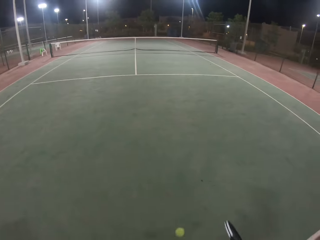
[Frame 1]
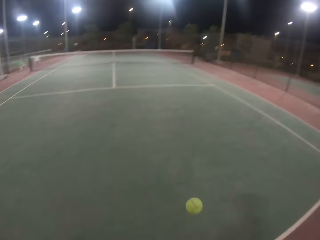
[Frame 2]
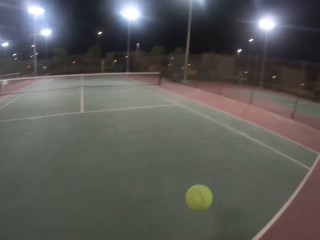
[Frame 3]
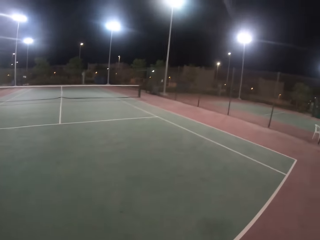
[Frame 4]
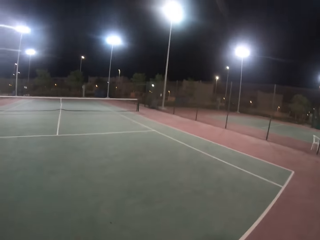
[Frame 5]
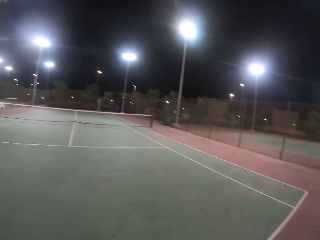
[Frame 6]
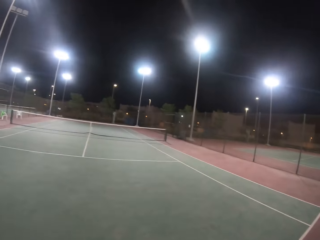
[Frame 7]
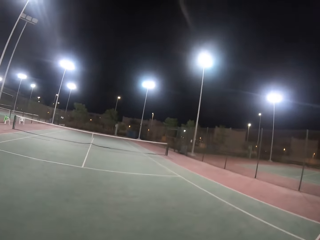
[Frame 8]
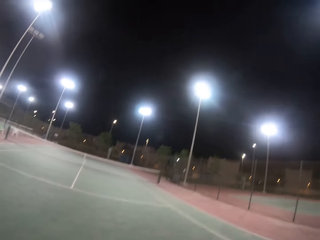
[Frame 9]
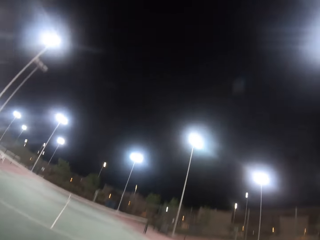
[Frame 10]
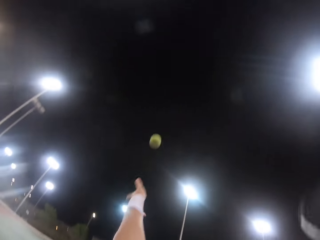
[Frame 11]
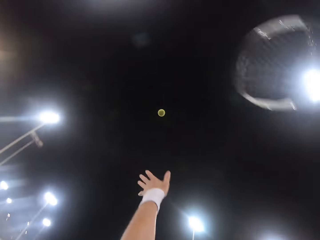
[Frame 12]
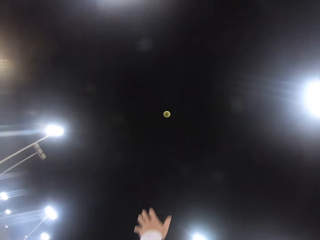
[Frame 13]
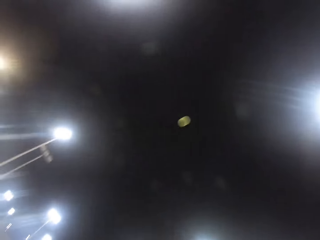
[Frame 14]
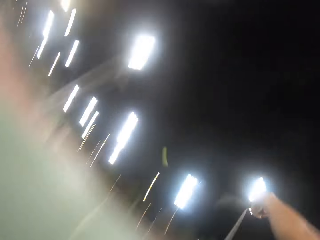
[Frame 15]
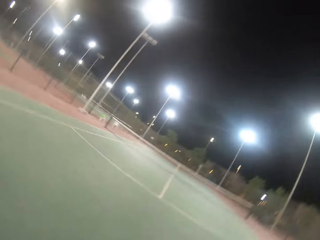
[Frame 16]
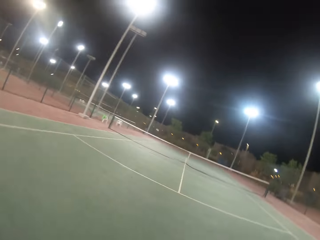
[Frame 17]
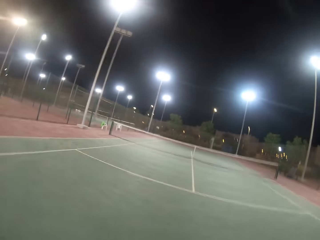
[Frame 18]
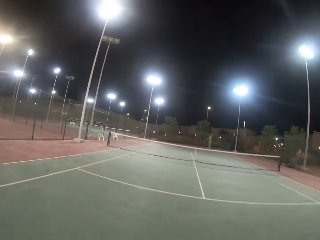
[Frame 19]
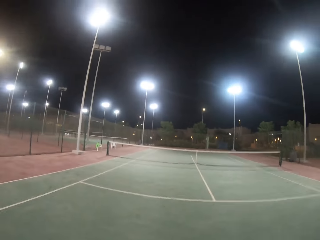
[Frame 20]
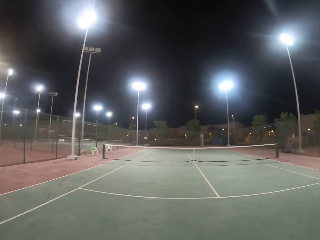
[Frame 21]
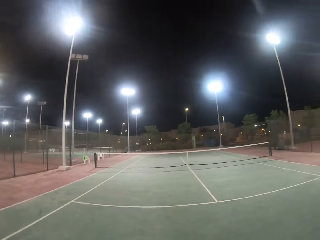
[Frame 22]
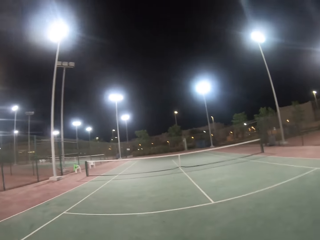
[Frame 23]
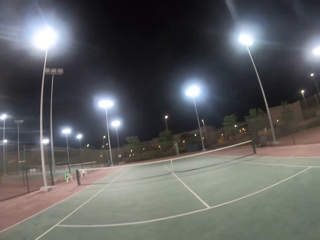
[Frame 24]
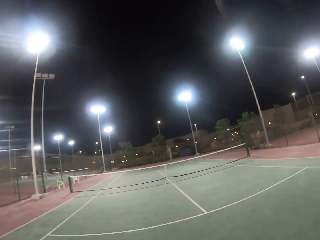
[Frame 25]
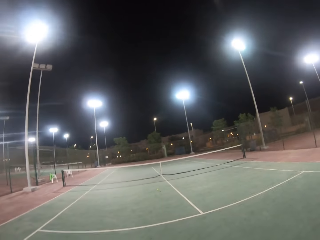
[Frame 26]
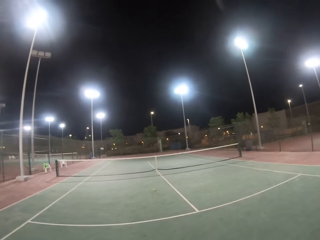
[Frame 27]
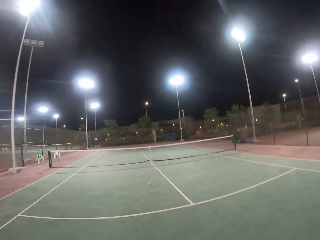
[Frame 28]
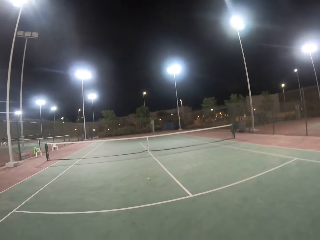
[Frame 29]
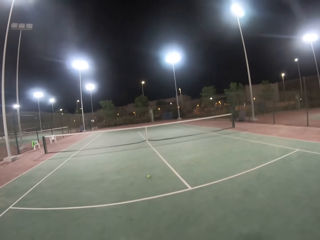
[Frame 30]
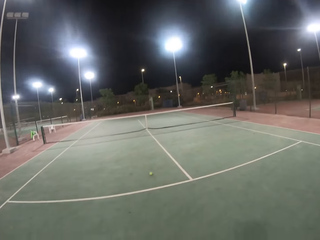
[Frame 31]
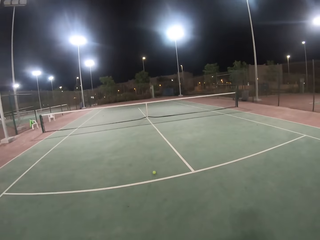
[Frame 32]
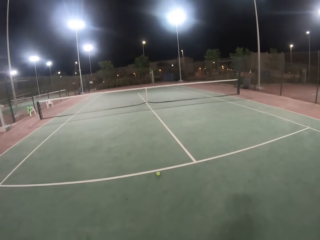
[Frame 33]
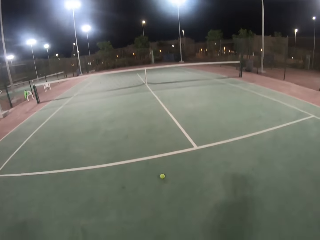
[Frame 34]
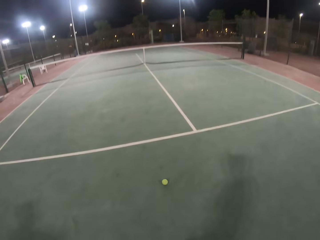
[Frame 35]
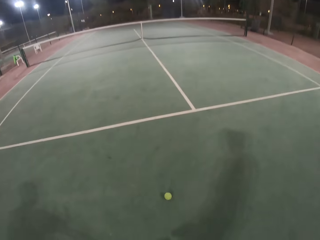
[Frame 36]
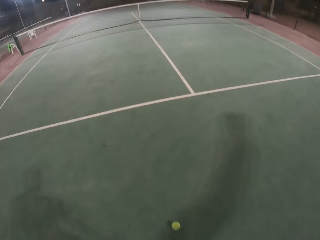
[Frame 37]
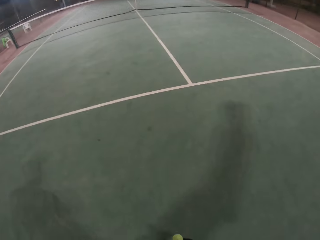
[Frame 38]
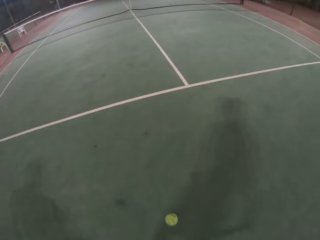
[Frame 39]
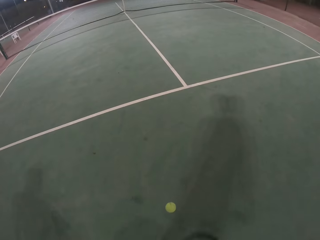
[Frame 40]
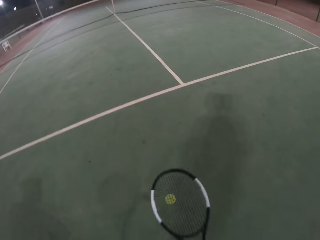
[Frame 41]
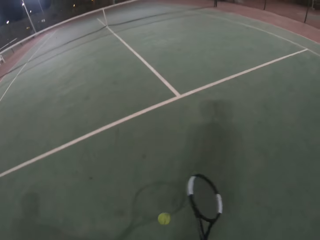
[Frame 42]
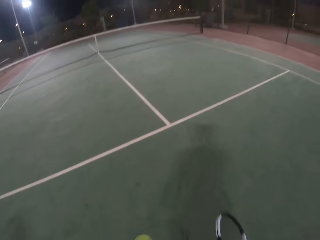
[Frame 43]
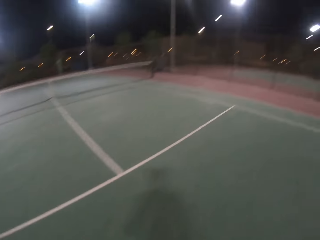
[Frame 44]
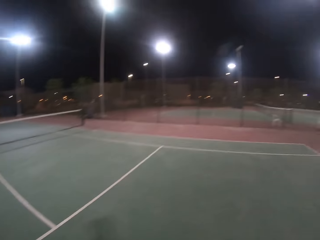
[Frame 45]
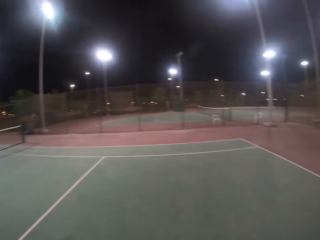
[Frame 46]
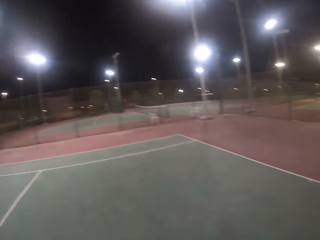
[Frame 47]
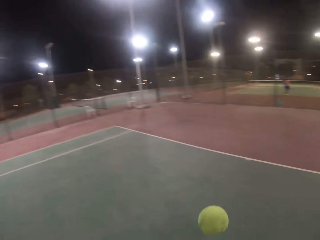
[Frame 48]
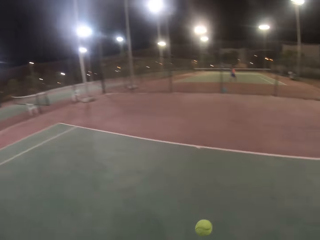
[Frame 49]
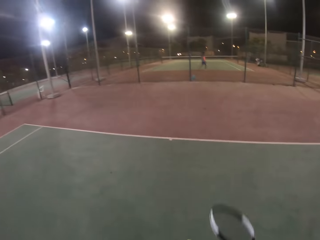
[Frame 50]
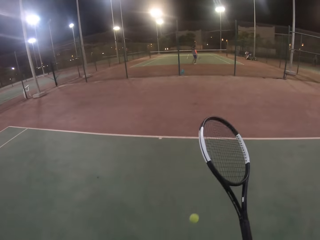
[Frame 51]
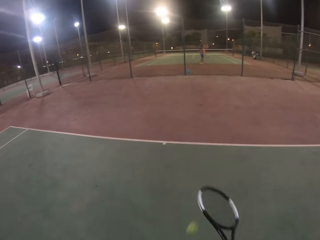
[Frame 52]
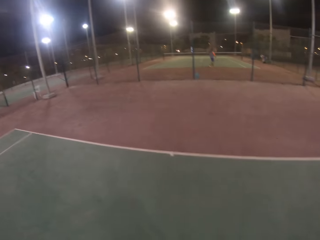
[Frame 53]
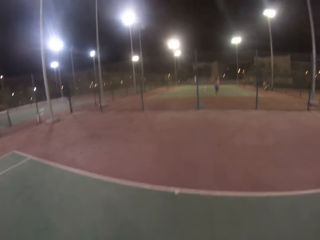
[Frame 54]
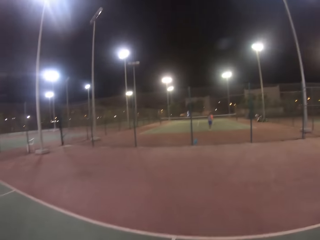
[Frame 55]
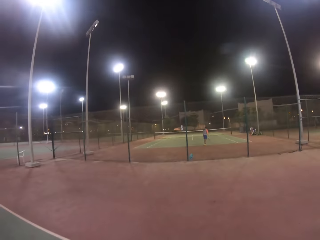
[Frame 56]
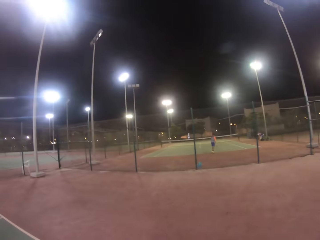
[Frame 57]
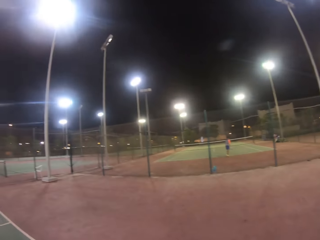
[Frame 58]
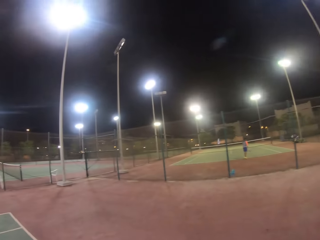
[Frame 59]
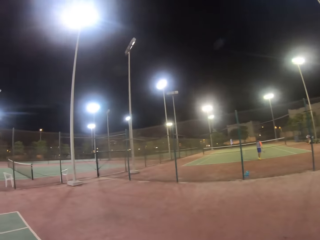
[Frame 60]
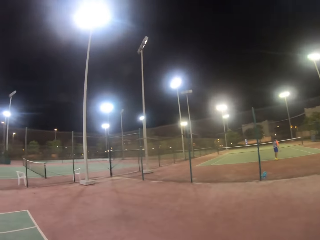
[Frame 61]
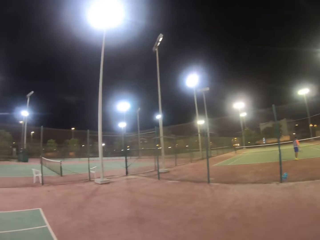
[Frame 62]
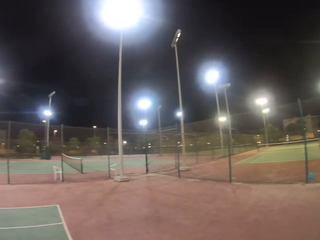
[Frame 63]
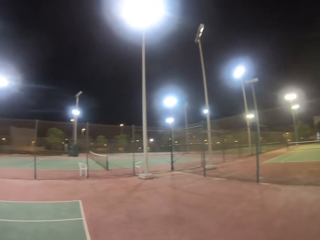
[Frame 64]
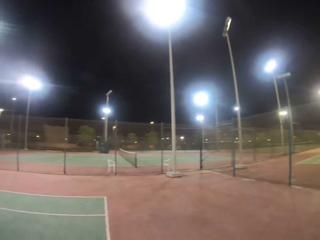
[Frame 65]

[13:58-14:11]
The camera wearer bounces the tennis ball down. They take the tennis ball. They lift the tennis ball. They tap the tennis ball. They look at the tennis ball. They bounce the tennis ball. They walk in the tennis court.

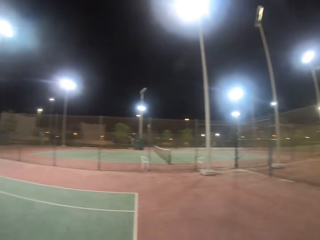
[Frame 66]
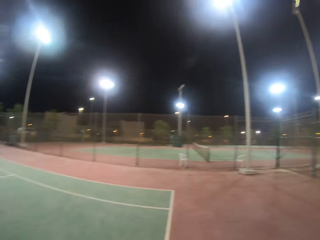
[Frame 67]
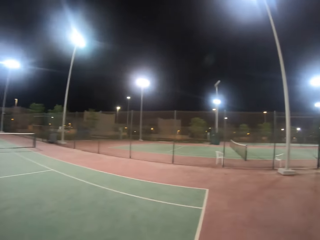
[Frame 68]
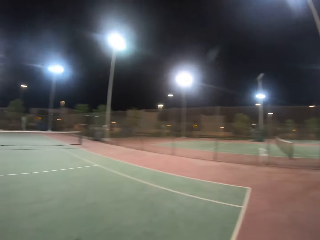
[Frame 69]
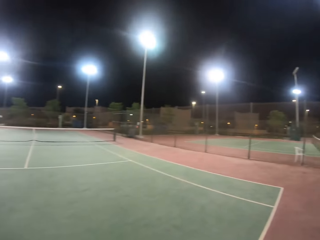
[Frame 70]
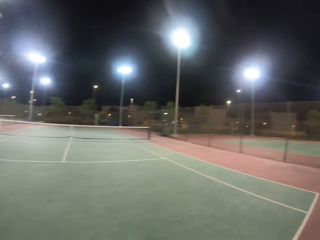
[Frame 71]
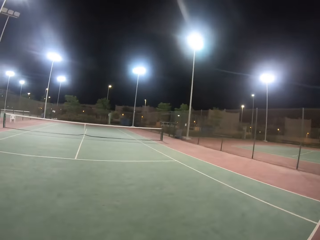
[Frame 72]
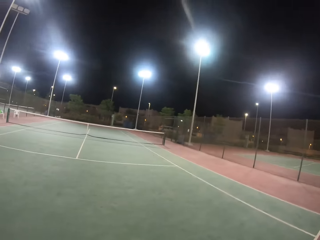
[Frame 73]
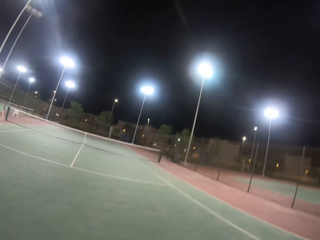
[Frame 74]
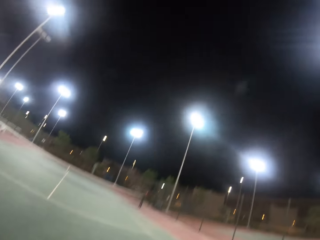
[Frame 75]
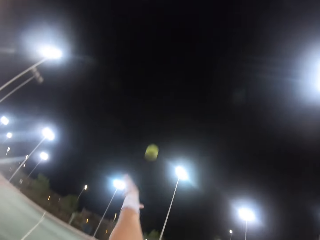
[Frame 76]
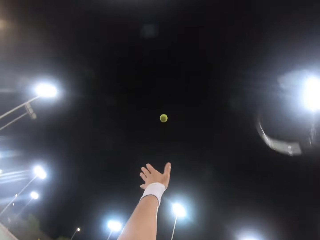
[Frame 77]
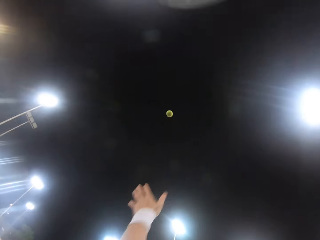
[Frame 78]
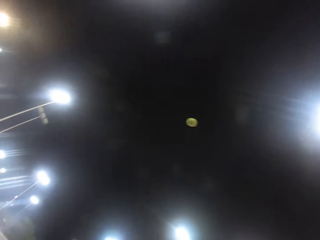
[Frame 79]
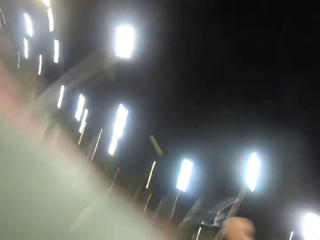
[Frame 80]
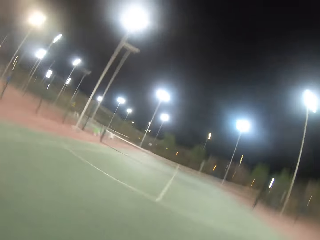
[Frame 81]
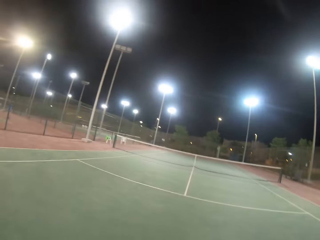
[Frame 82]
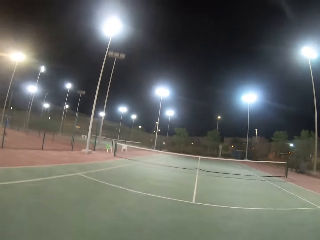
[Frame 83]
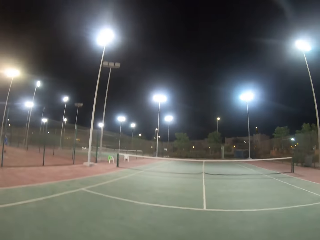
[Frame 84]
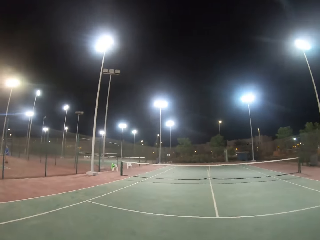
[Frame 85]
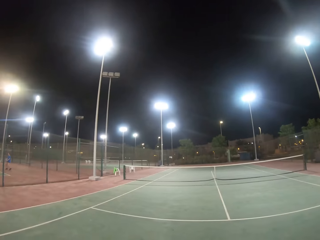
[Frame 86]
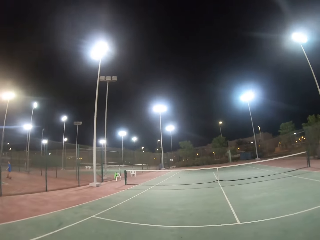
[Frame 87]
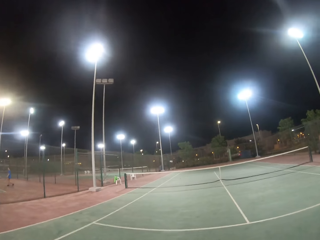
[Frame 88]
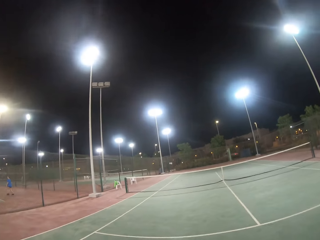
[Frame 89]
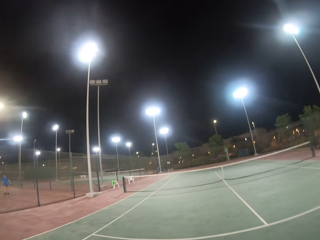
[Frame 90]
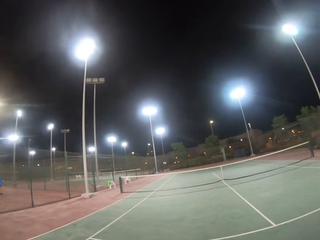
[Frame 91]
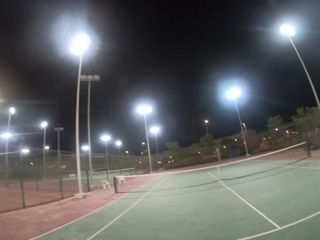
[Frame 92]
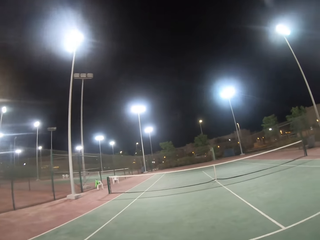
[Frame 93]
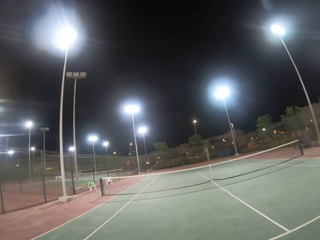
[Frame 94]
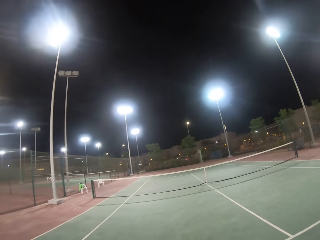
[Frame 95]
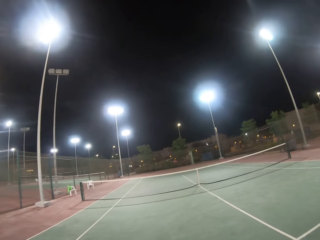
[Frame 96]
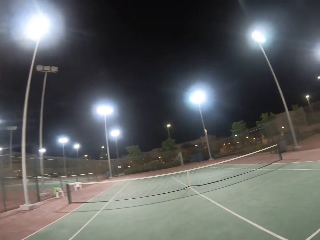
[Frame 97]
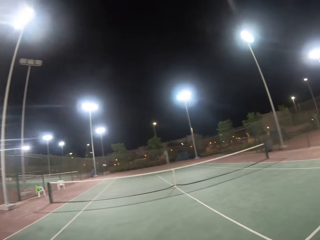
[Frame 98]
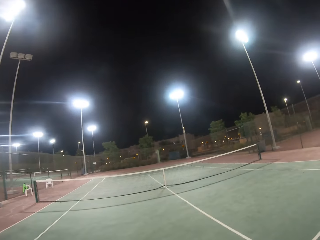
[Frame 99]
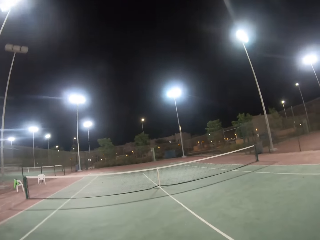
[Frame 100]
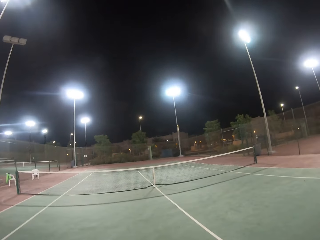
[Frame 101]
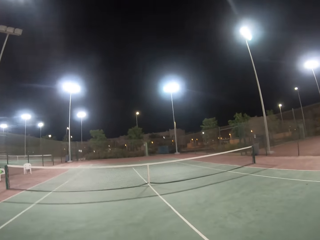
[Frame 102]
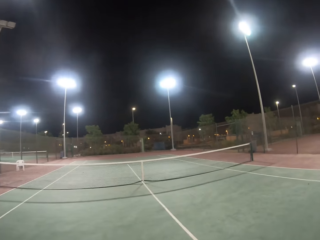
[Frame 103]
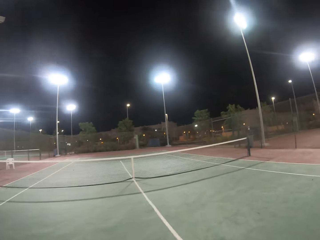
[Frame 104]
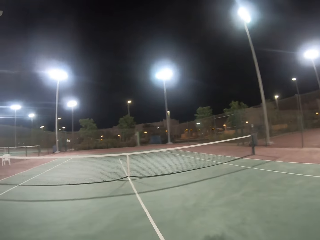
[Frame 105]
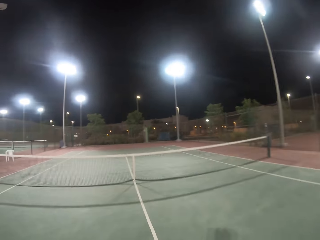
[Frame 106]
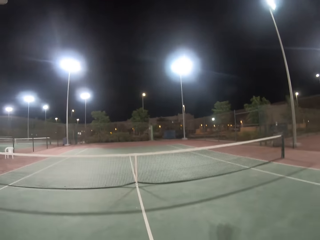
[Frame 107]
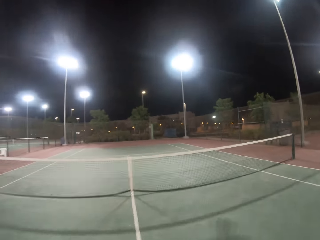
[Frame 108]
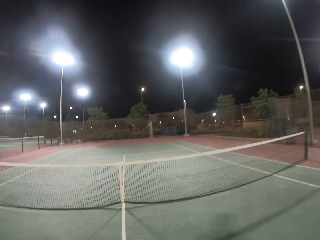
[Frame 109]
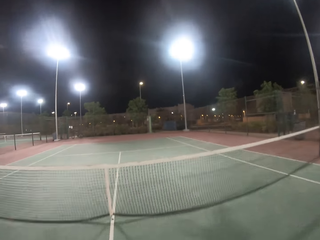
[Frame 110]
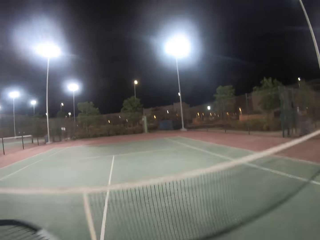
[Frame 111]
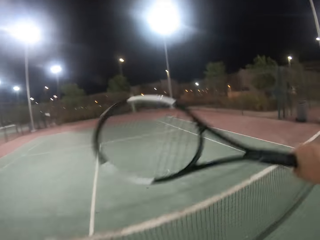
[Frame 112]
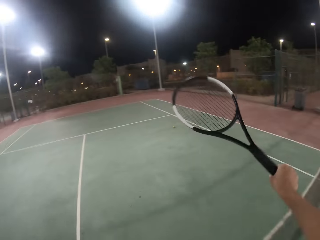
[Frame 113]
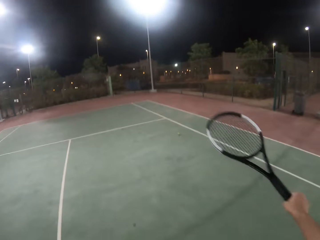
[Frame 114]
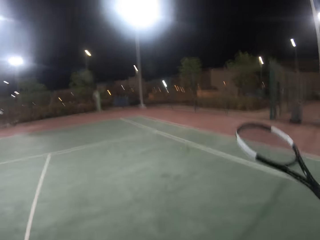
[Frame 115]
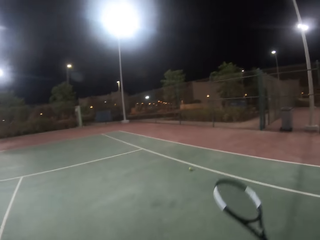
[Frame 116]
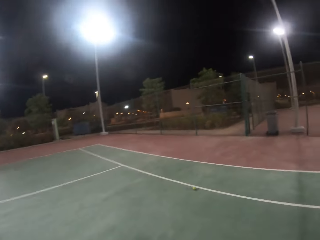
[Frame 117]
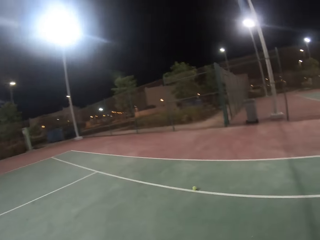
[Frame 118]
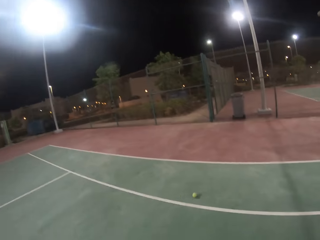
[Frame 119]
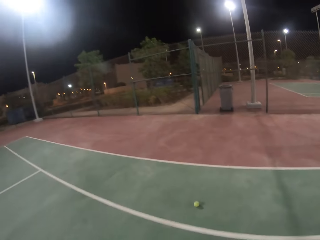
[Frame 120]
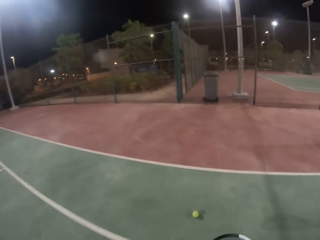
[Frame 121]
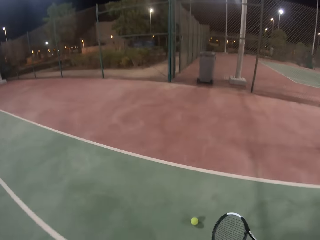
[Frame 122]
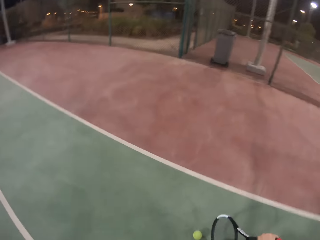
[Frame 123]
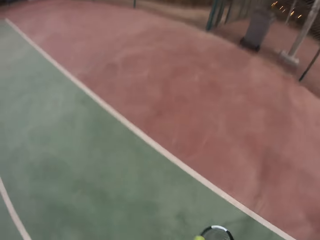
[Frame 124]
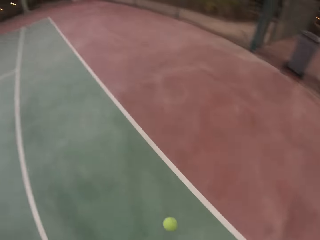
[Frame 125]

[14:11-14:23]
The camera wearer lifts the tennis ball. They tap the tennis ball. They walk in the tennis court towards a tennis net. They jump over the tennis net. They walk past the net in the tennis court.
